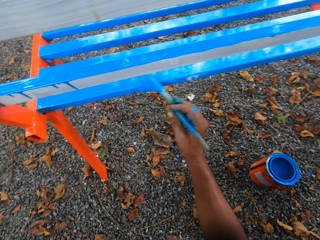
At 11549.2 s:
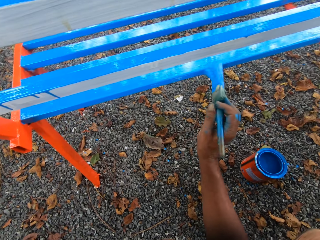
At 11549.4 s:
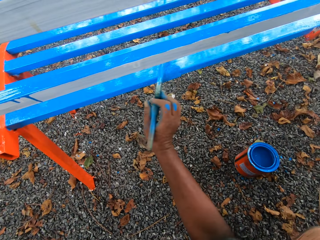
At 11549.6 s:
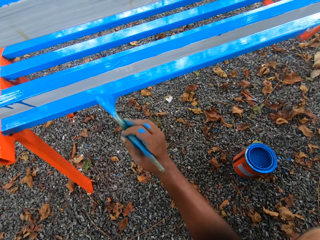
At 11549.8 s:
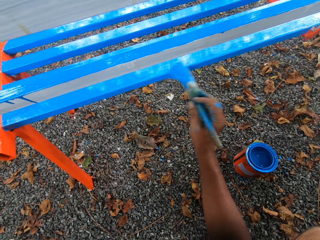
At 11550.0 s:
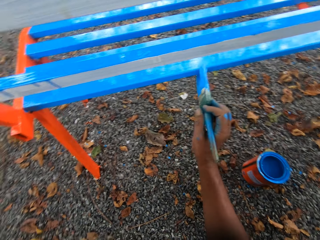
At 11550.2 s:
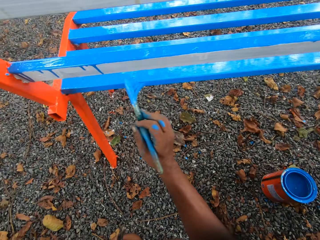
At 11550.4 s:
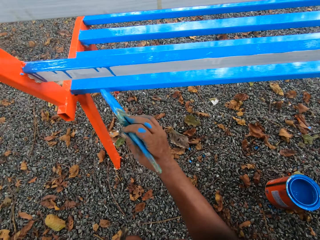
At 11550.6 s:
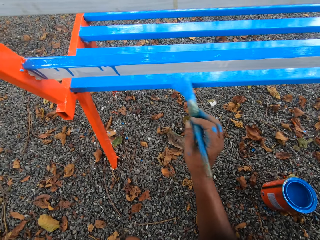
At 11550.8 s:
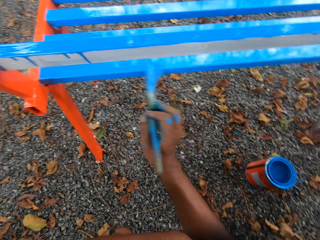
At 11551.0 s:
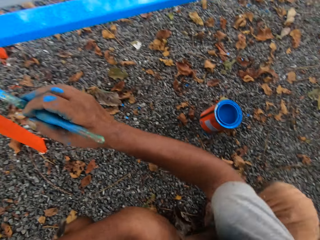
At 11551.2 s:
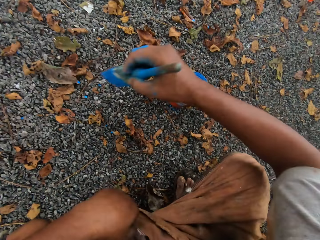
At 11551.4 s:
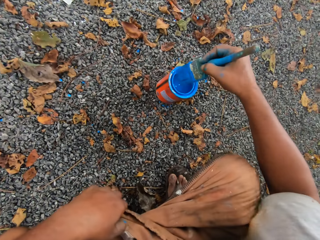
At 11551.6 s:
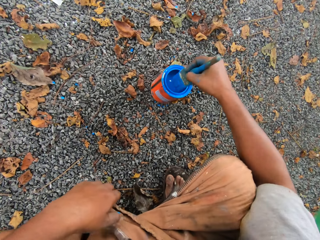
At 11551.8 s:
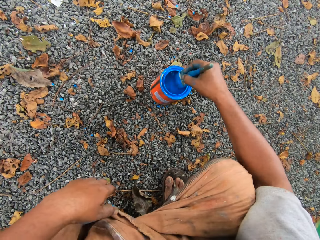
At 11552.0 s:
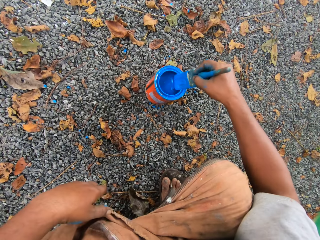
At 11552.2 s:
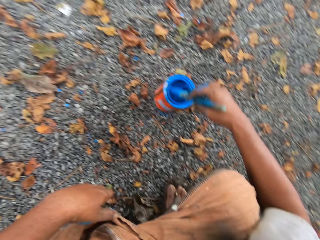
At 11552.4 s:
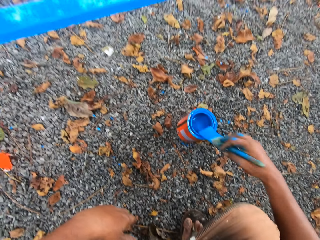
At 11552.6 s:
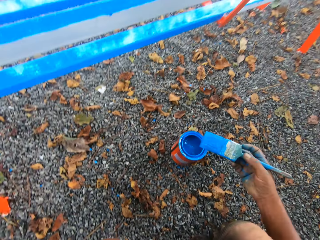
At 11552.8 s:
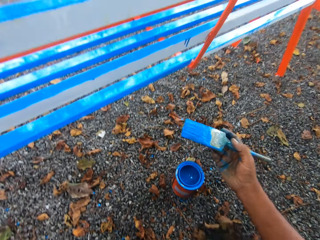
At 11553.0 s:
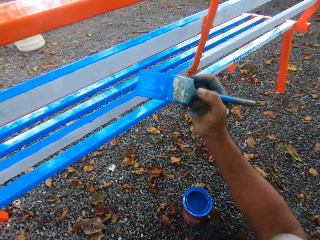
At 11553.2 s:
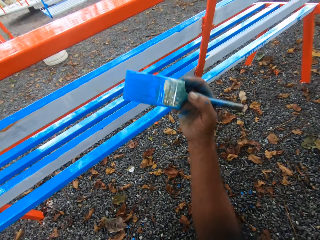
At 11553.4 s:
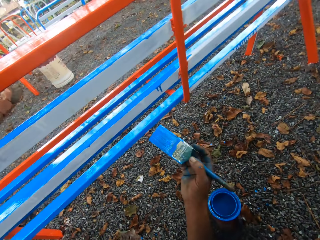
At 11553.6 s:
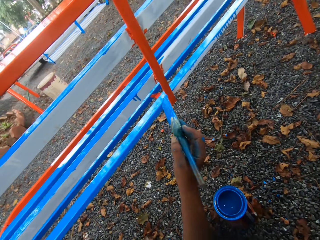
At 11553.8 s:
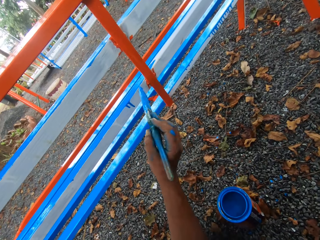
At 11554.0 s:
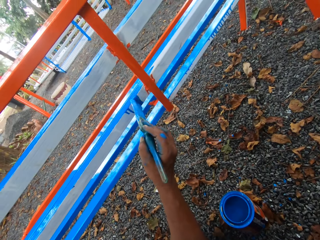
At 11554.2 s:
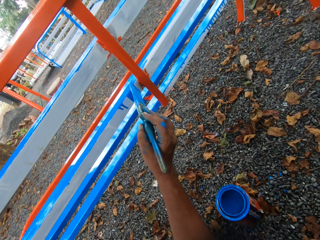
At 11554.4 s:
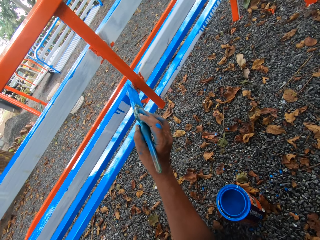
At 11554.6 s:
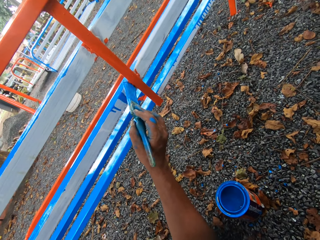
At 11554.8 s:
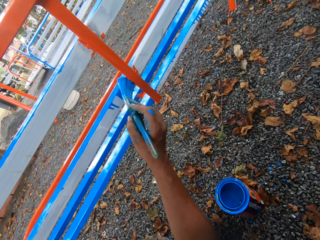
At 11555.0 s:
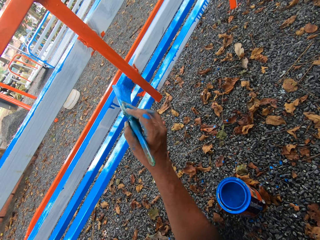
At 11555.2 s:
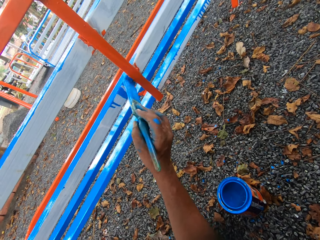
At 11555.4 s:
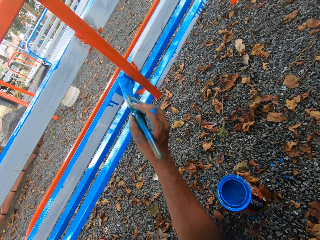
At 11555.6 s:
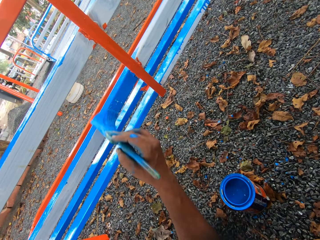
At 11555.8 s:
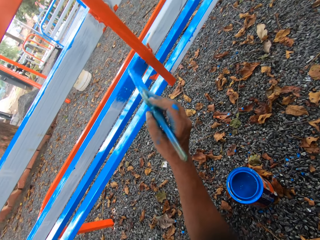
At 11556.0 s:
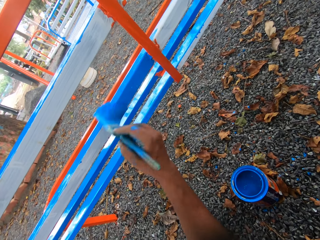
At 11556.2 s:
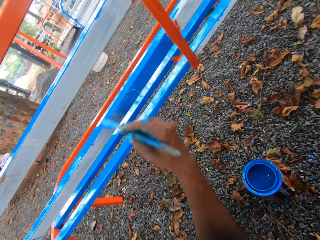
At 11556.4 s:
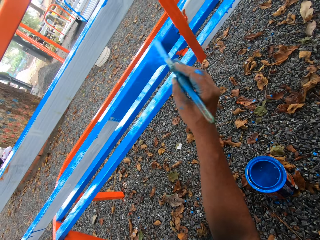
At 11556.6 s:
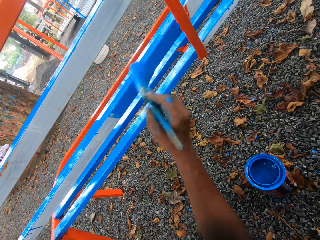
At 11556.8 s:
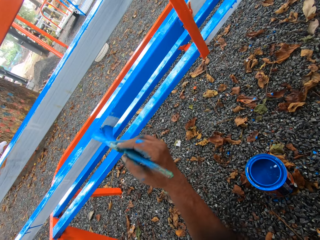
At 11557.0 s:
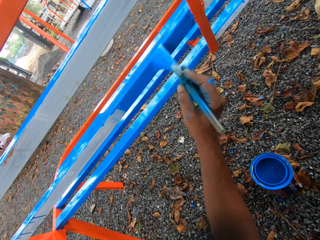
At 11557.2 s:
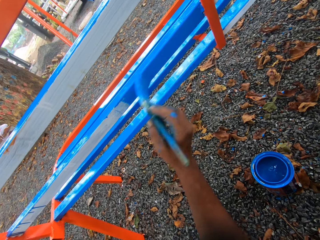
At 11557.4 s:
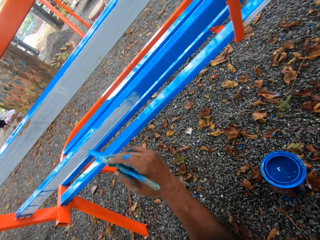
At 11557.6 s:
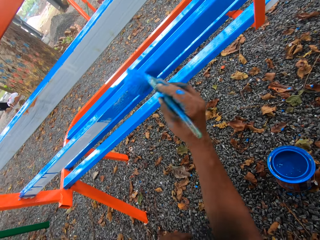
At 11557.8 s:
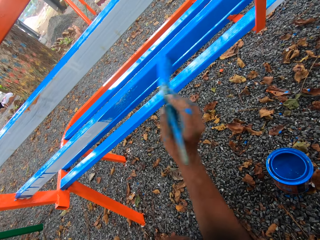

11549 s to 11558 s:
The camera wearer dips the paintbrush in his right hand in the container of paint on the floor. He cleans the paintbrush with the mouth of the paint container. He paints the chair with the paintbrush in his right hand.

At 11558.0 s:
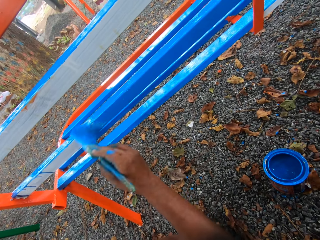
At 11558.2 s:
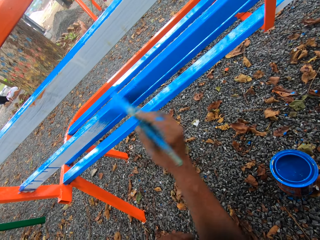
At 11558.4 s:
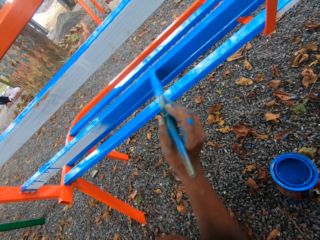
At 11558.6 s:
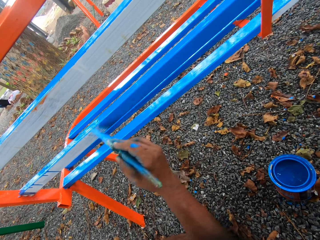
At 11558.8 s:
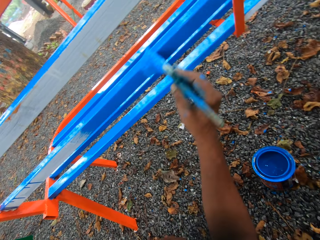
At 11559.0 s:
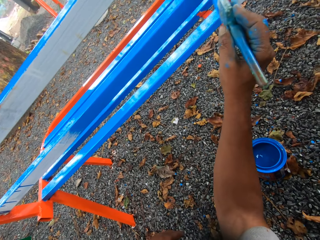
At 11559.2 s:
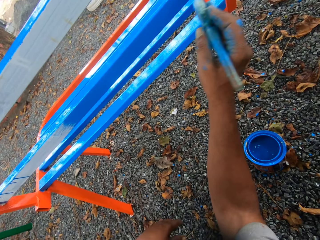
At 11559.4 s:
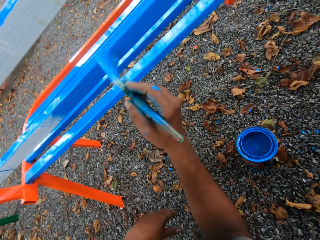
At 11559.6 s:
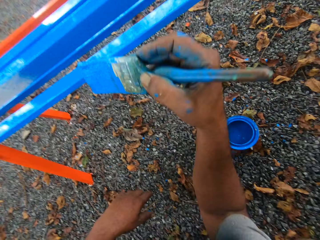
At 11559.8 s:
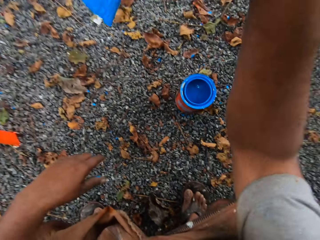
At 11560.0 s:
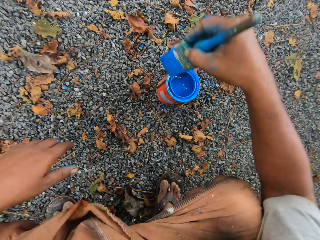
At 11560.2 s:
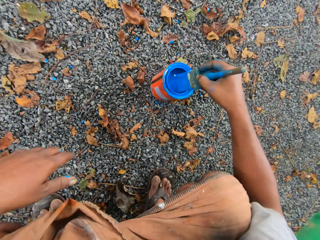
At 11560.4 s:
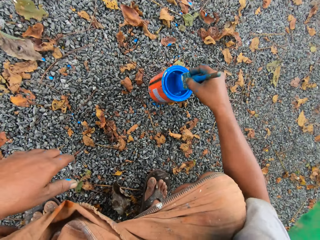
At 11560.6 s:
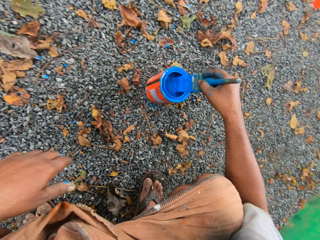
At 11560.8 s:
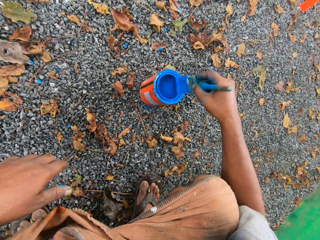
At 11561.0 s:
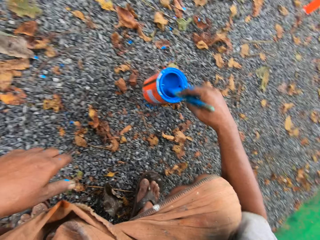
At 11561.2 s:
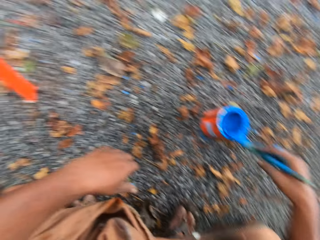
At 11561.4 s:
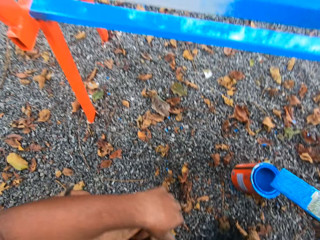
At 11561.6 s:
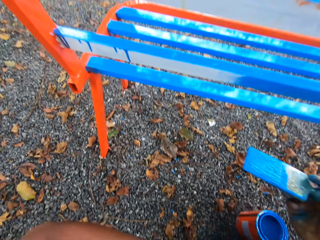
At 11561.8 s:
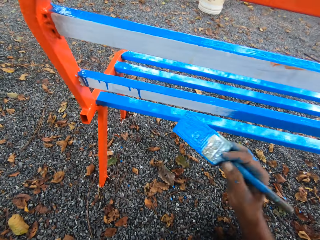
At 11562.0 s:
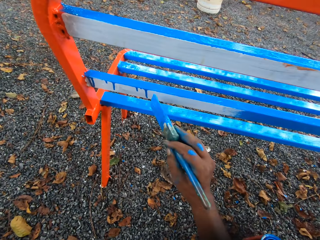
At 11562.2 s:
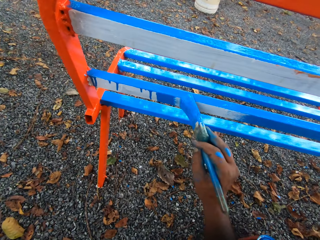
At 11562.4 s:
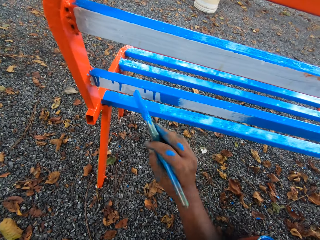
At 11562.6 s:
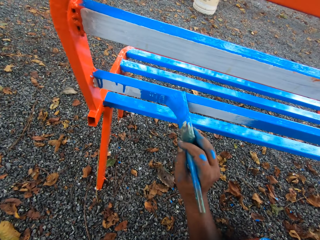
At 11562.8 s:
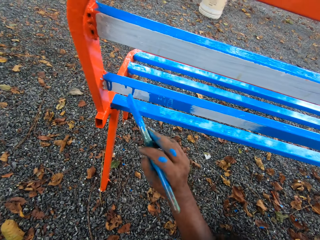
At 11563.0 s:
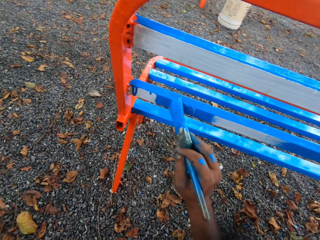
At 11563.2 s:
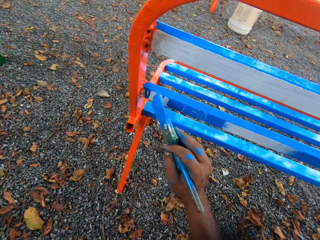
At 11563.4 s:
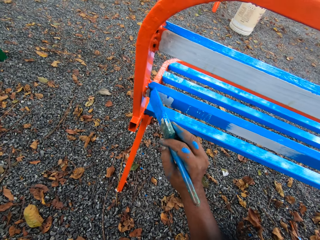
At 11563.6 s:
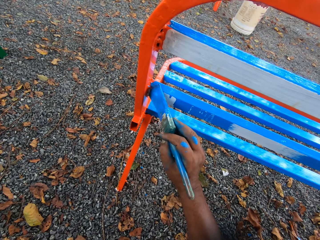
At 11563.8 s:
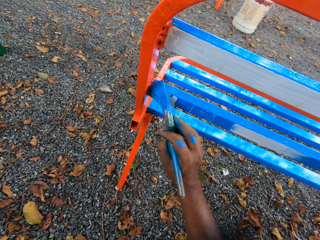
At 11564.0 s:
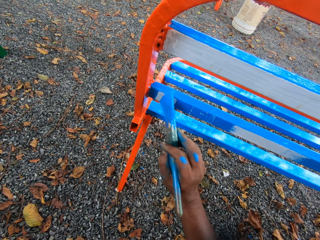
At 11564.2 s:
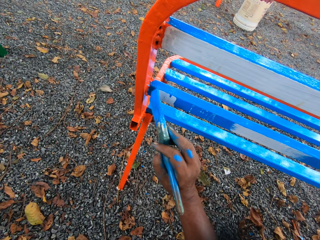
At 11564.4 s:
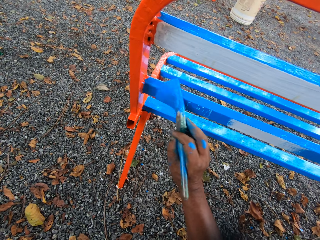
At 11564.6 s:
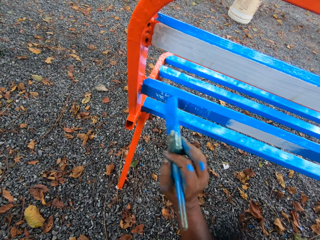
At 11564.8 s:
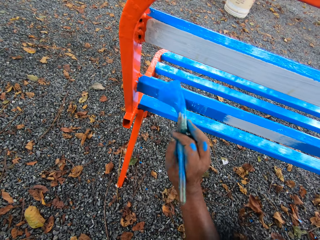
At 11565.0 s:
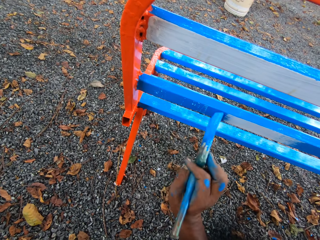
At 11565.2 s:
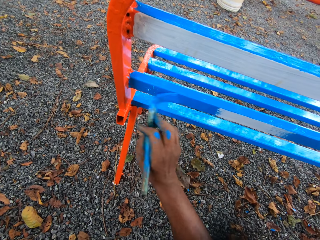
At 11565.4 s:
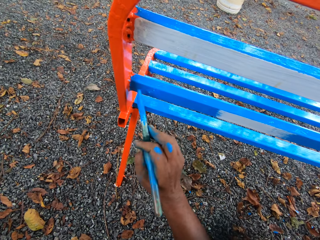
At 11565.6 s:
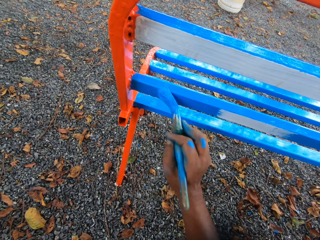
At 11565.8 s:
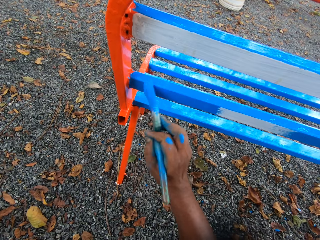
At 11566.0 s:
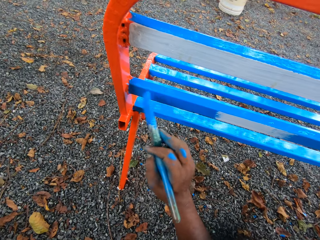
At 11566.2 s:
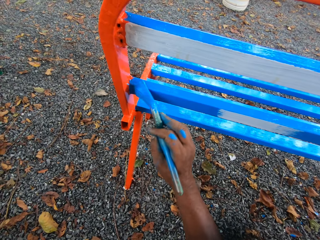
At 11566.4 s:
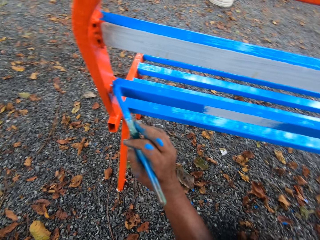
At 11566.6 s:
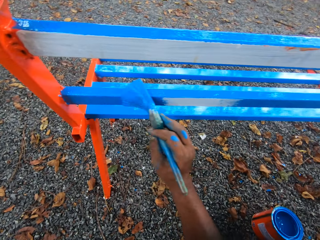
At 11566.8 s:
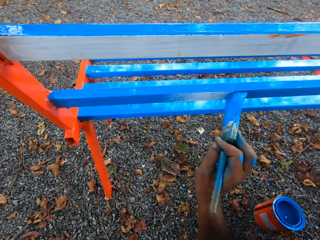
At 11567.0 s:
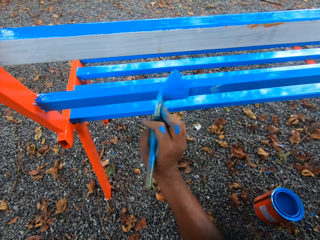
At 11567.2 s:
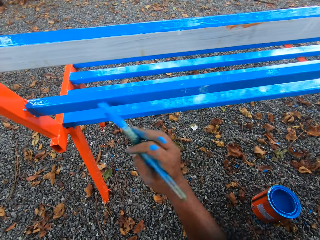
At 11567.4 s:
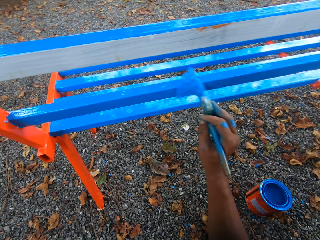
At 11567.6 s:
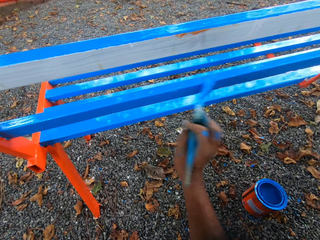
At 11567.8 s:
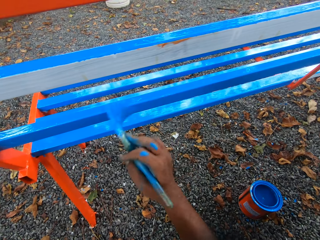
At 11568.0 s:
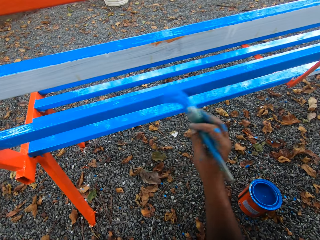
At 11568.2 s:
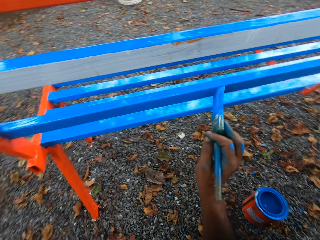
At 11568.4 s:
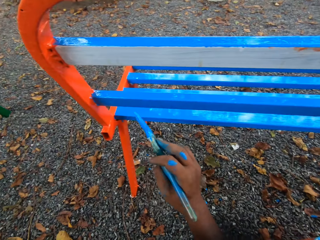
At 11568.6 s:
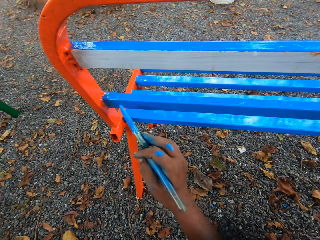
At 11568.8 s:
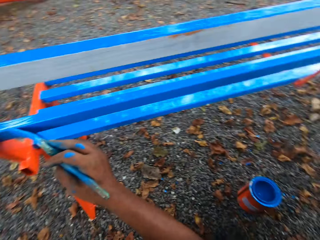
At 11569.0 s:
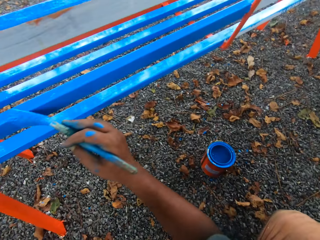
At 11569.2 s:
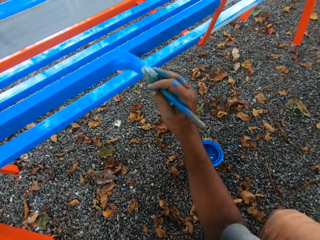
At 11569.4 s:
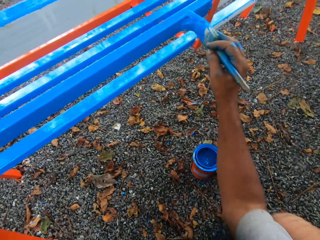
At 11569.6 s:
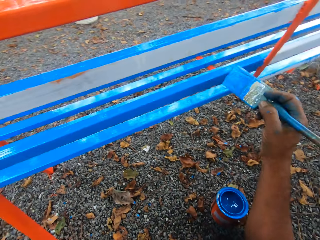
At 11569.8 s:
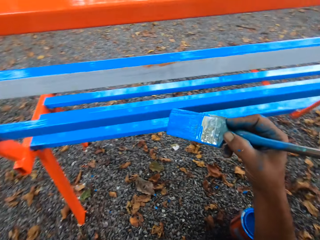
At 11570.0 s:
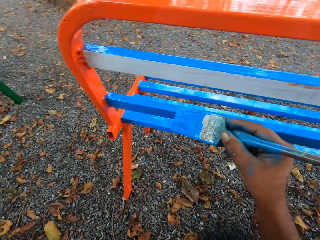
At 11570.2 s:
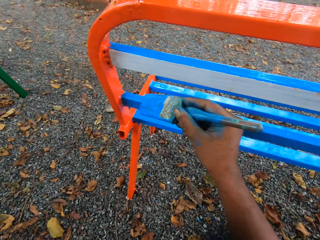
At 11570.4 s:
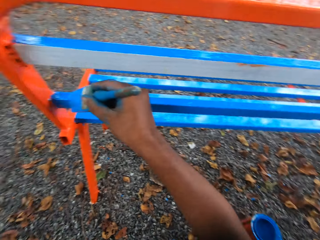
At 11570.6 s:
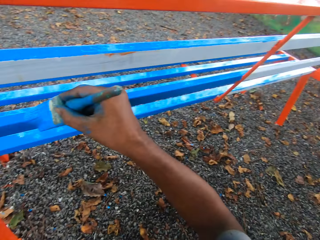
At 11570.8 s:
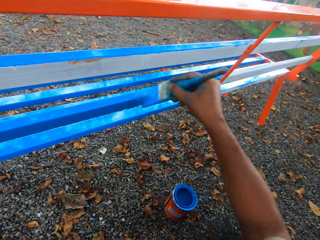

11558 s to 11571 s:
The camera wearer dips the paintbrush in his right hand in the container of paint on the floor. He cleans the paintbrush with the mouth of the paint container. He paints the chair with the paintbrush in his right hand.
